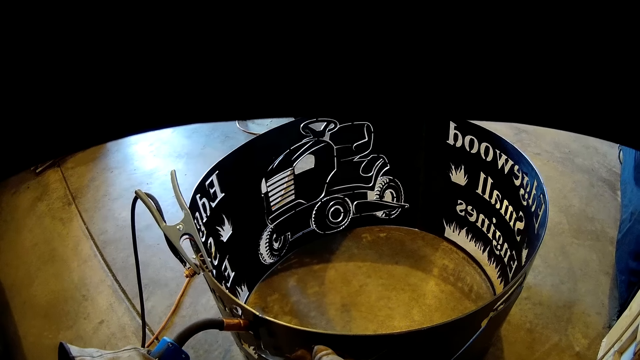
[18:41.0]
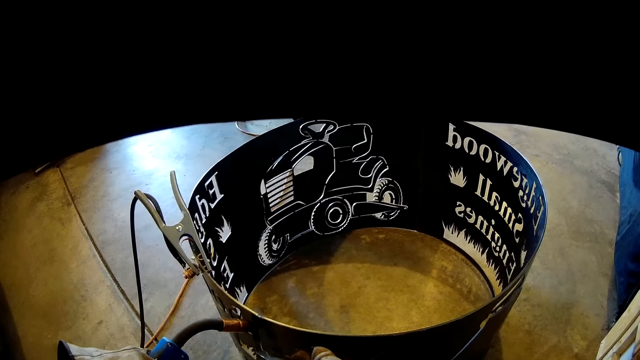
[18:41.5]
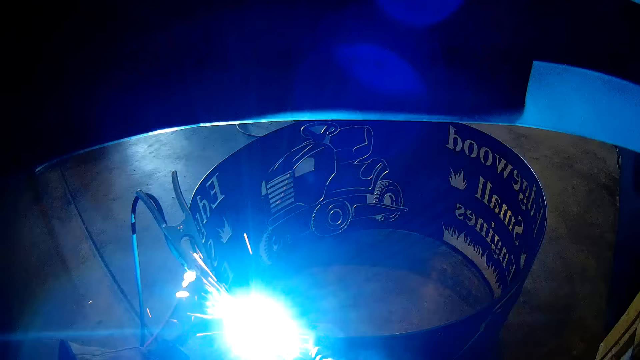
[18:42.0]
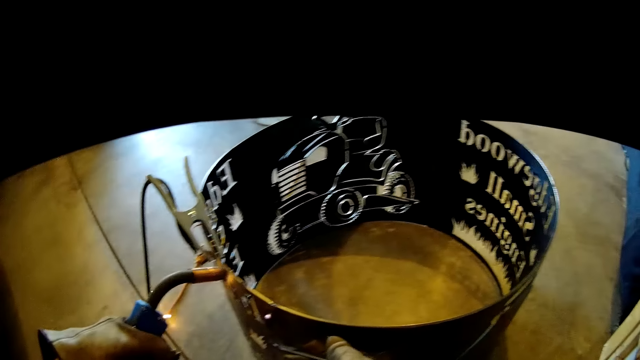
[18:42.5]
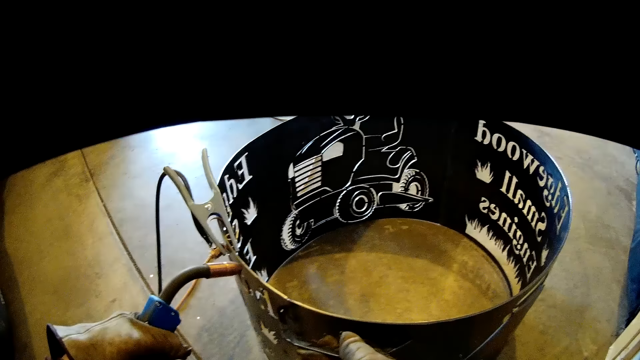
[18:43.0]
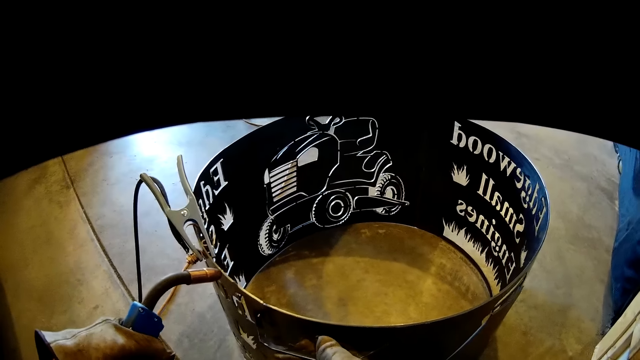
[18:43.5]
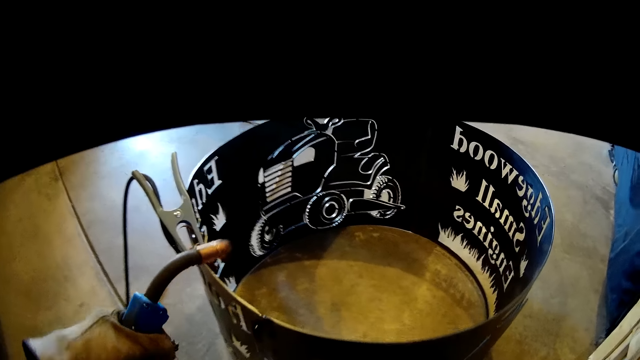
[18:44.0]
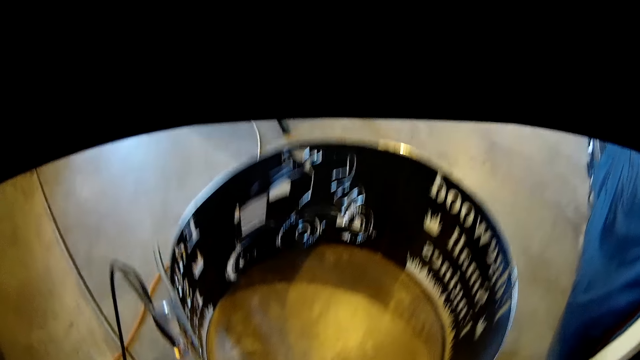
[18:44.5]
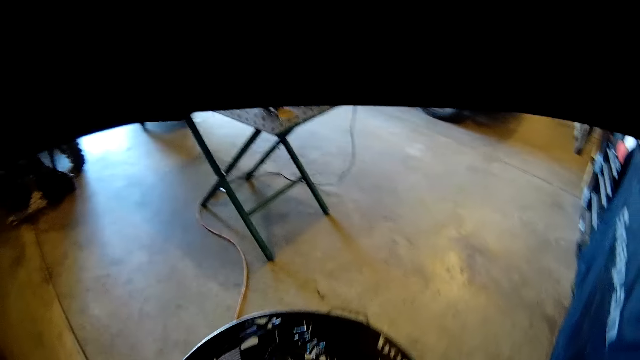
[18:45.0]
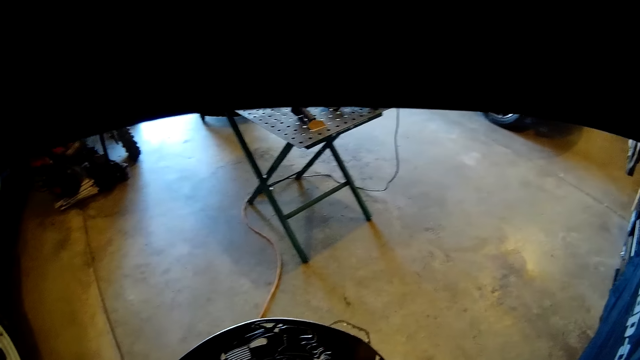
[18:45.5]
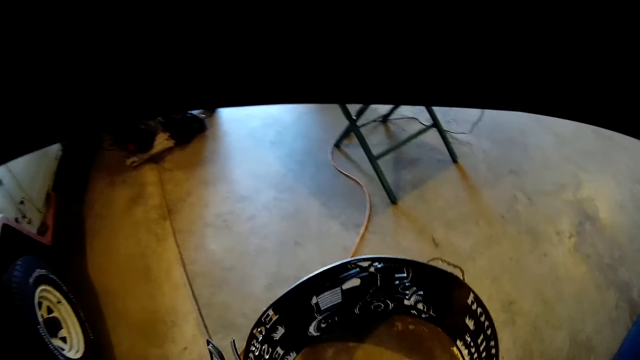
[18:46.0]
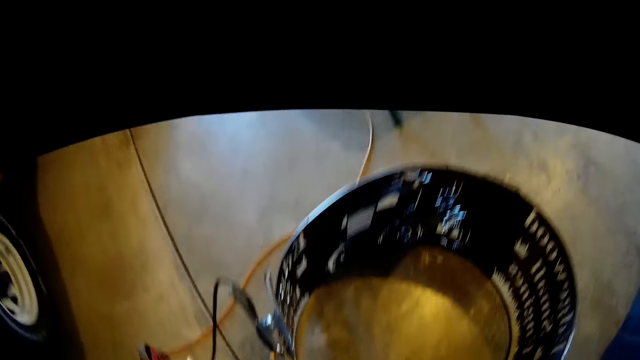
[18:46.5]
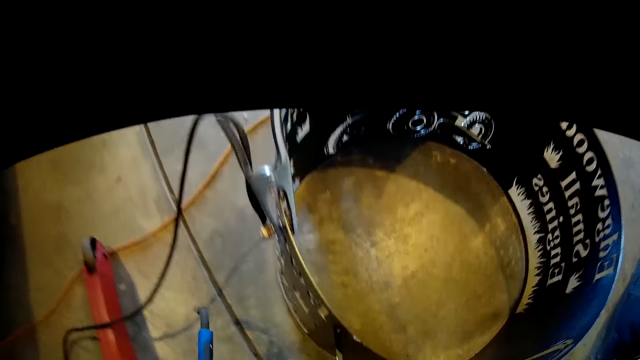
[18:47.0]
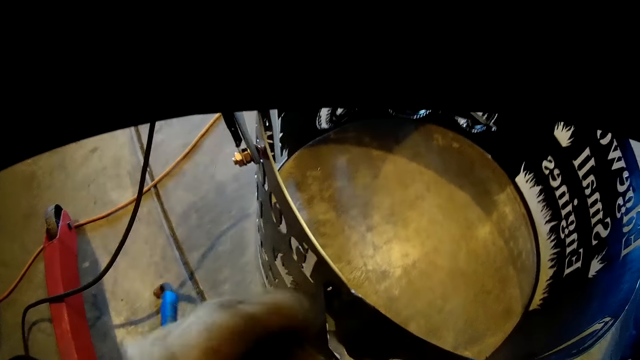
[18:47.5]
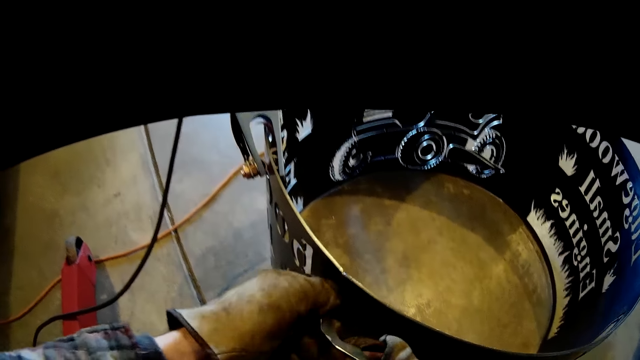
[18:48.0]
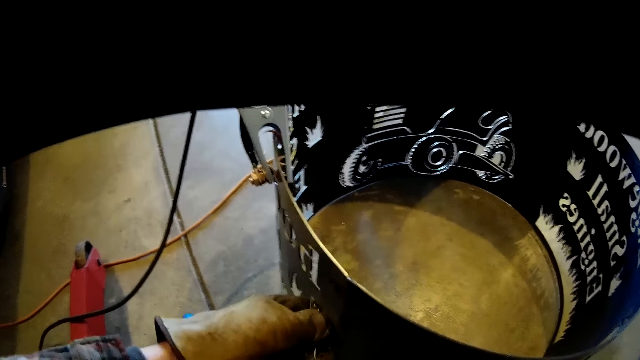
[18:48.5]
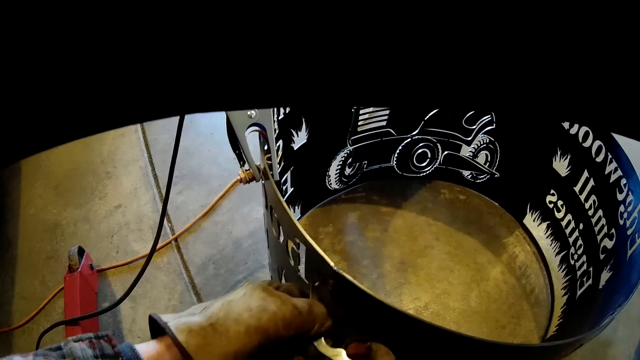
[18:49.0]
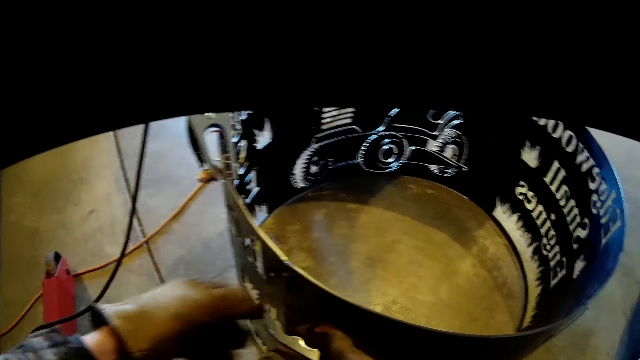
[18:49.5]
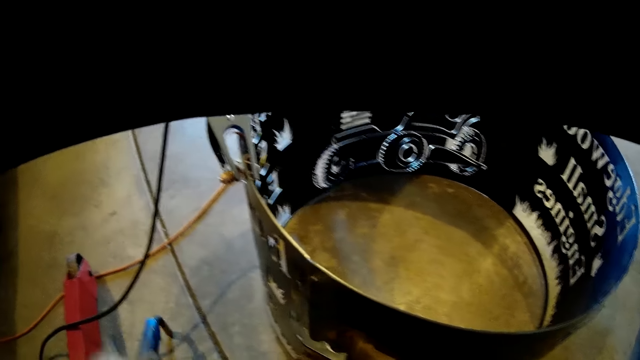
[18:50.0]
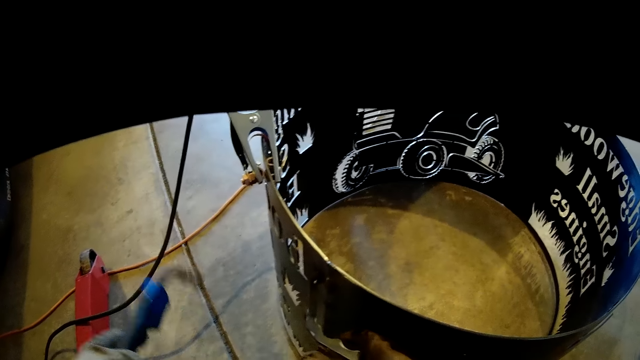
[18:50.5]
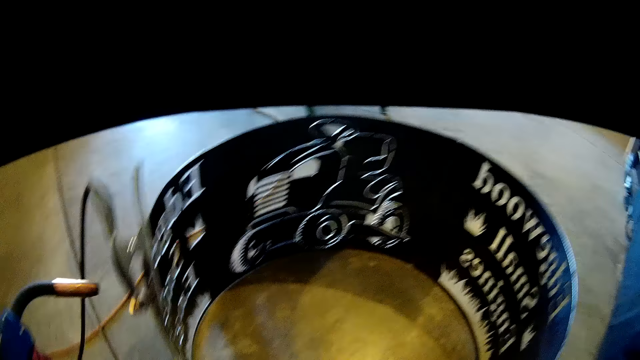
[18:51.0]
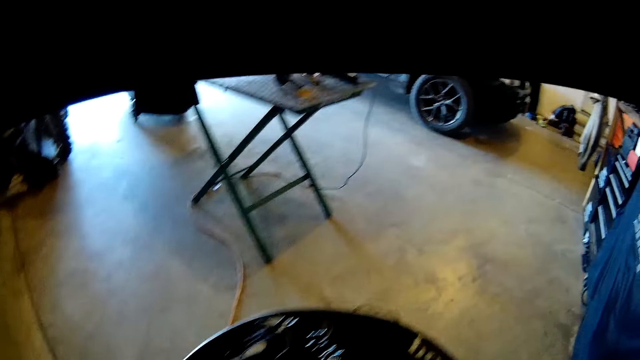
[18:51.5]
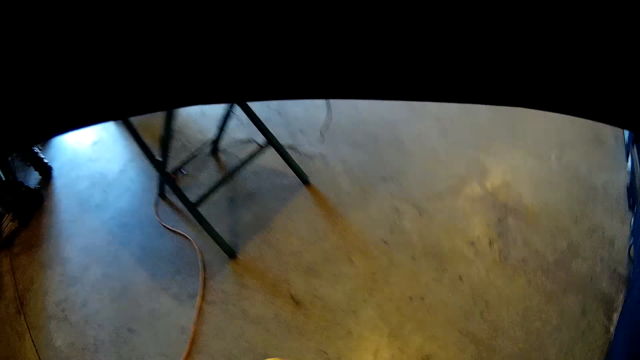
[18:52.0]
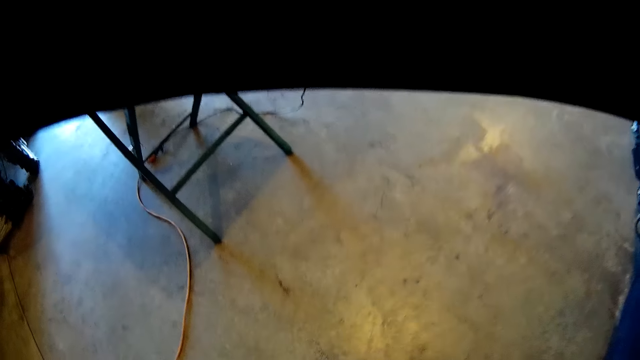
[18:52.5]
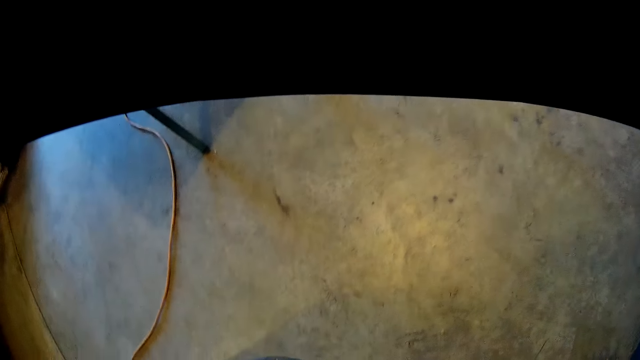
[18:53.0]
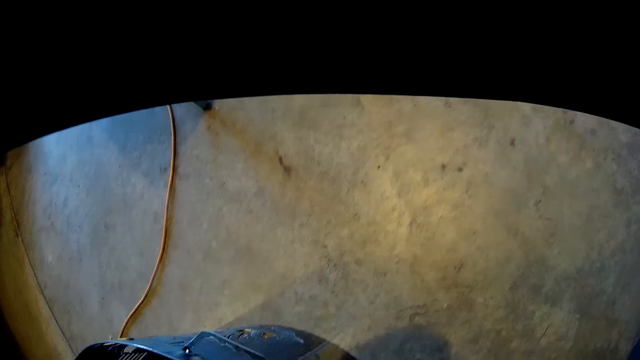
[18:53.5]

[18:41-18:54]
The camera wearer welds a metal handle to the large metal piece with the welding torch with his left hand. He holds the welding torch. He puts the soldering iron on the ground with his left hand. He breaks off the metal handle from the large metal piece with both hands. He picks up the drum handle and attaches the handle to the drum. He picks up the soldering iron from the ground with his left hand.

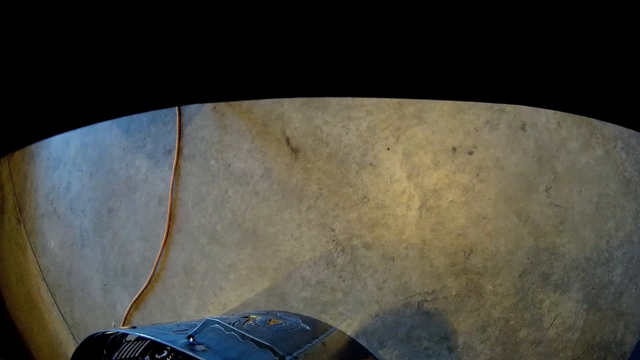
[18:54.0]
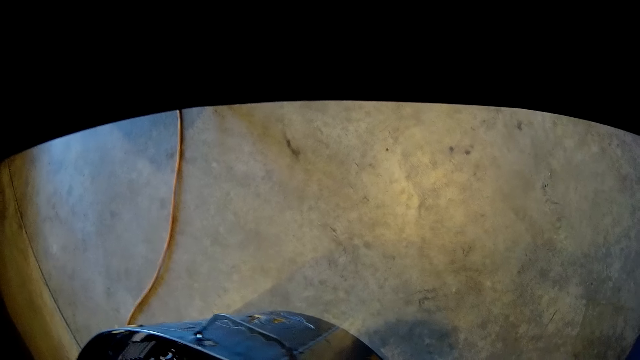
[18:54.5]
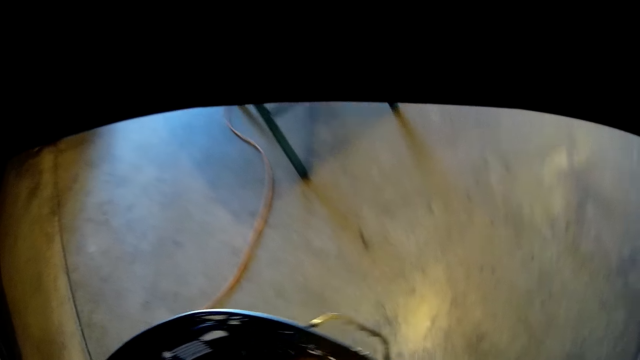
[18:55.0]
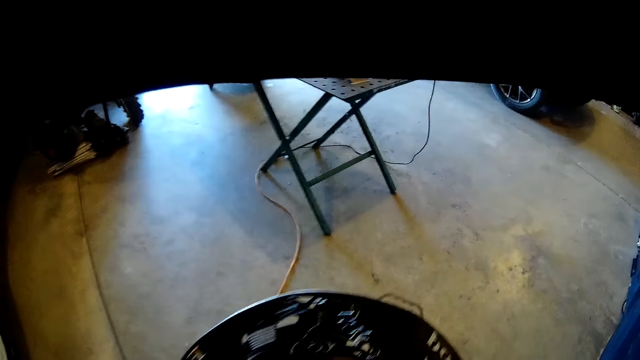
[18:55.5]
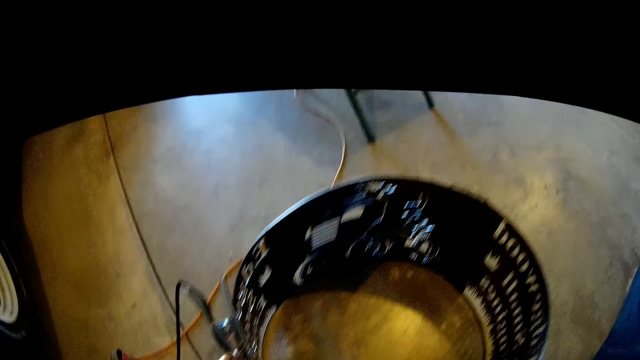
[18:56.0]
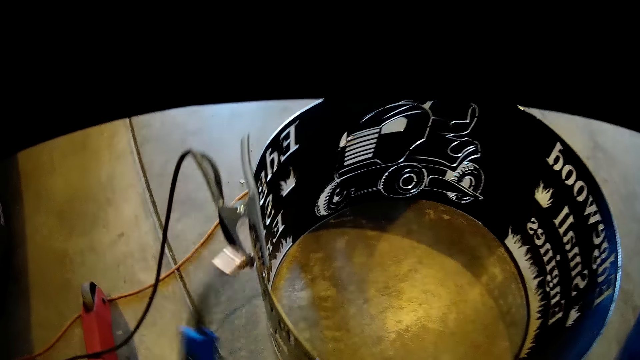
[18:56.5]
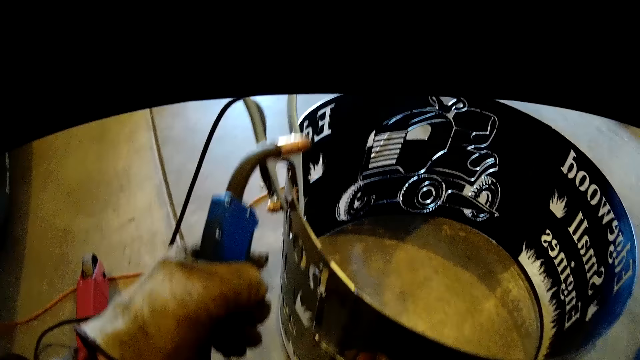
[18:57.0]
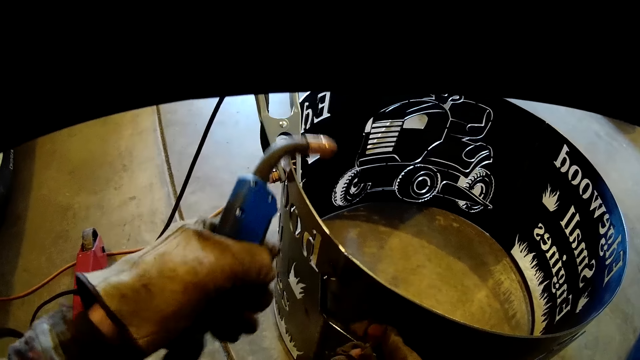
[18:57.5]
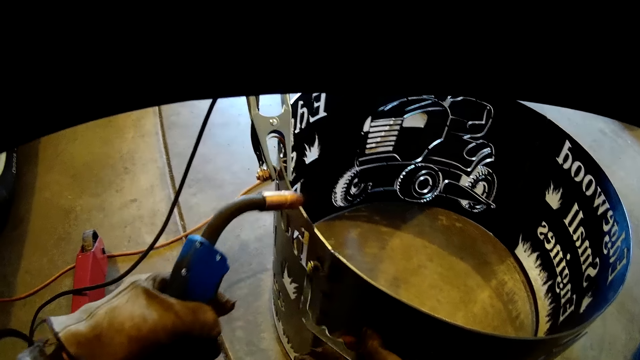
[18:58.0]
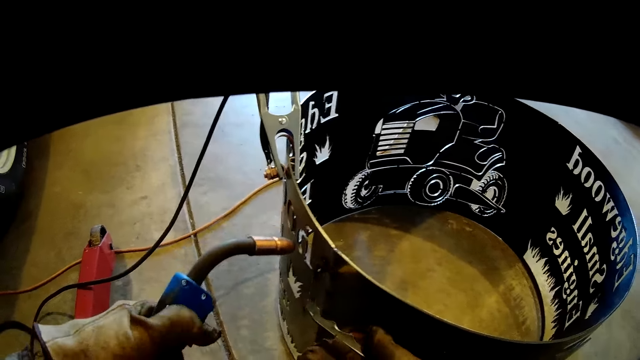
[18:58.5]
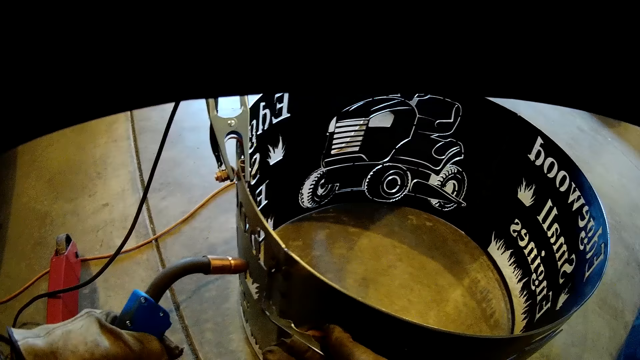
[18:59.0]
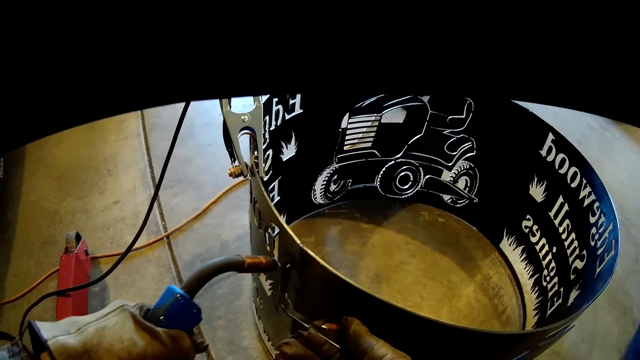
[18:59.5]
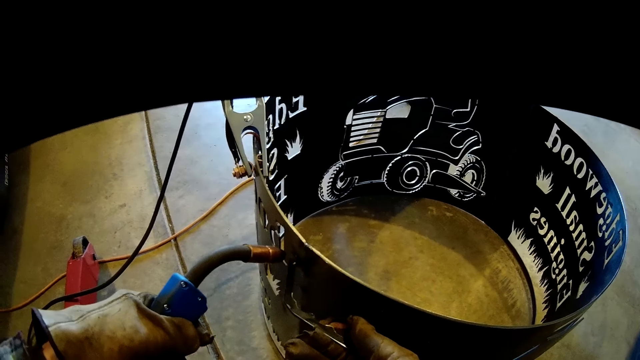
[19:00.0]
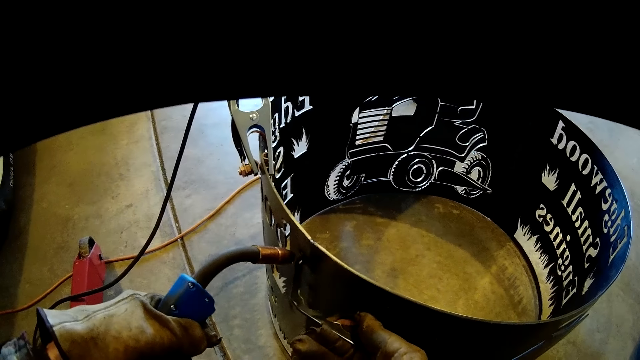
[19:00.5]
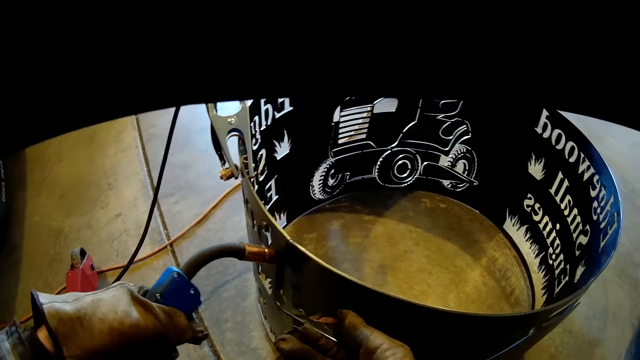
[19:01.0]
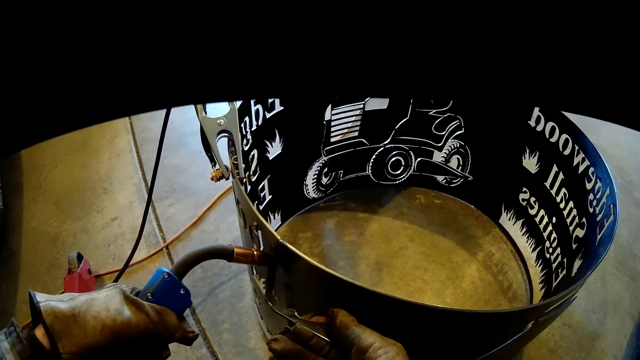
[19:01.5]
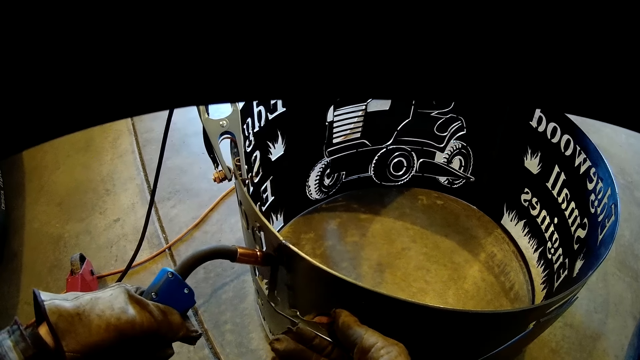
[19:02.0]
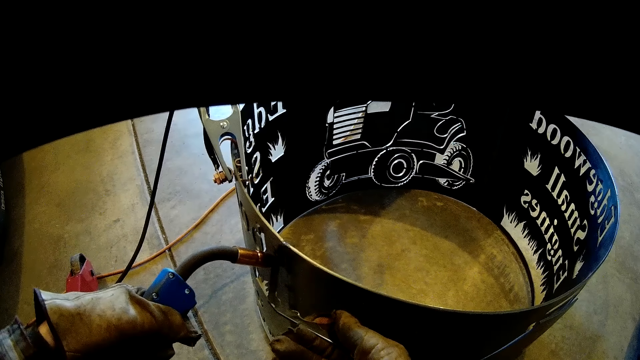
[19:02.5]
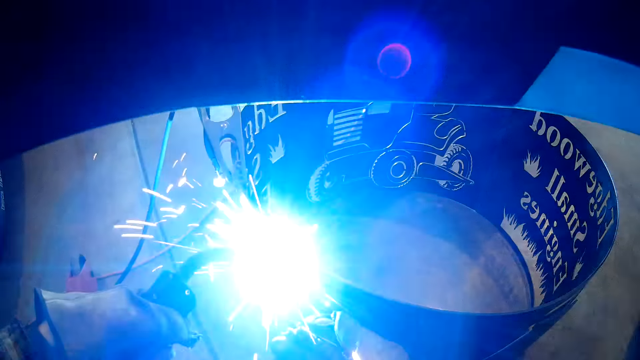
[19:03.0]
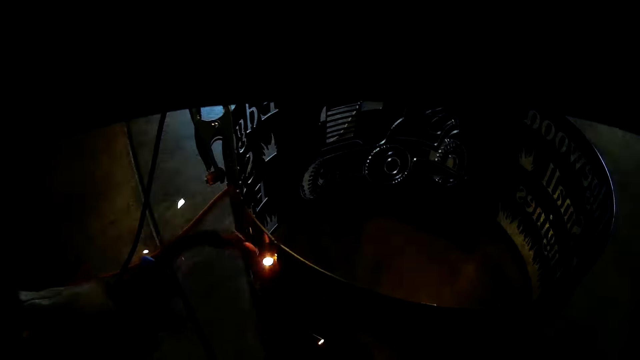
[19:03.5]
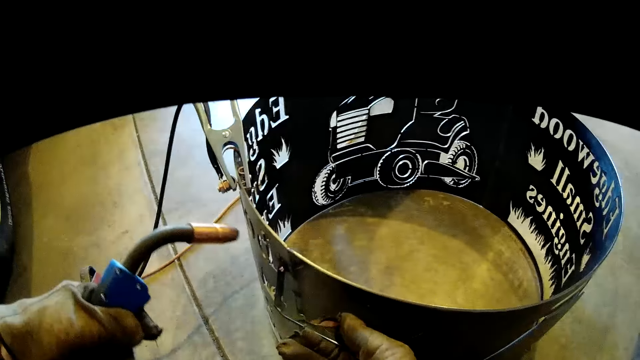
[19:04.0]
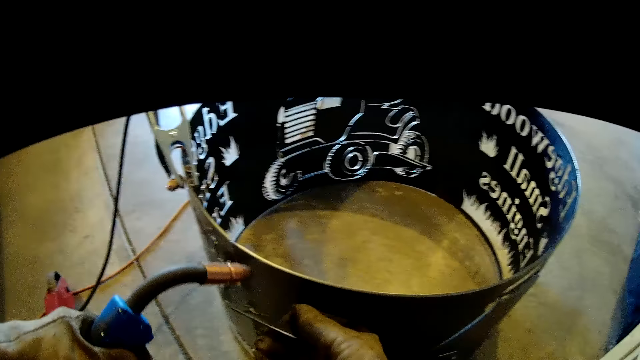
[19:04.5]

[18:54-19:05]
The camera wearer attaches the metal handle to the metal piece with his right hand. He holds the welding torch. He welds the handle to the metal piece with the welding torch with his left hand.
